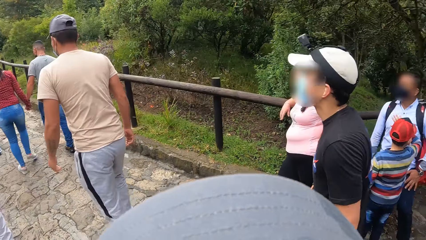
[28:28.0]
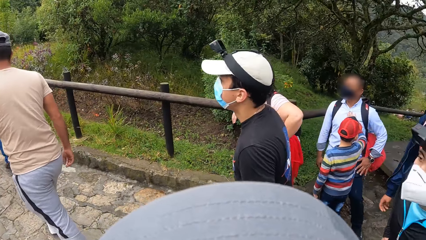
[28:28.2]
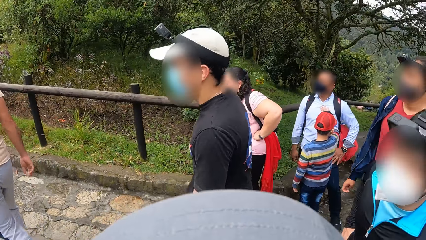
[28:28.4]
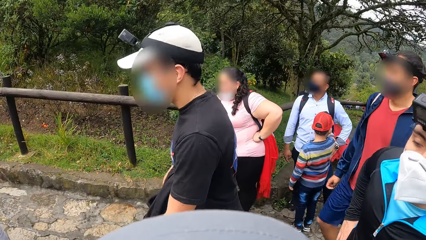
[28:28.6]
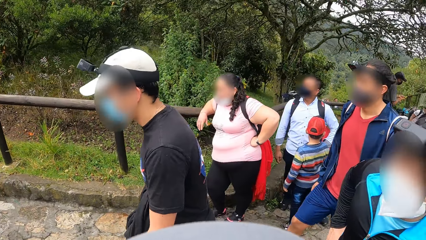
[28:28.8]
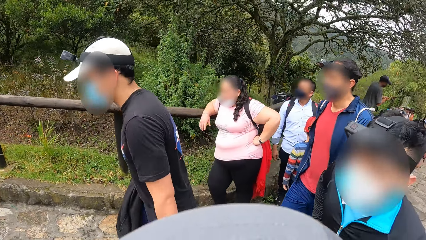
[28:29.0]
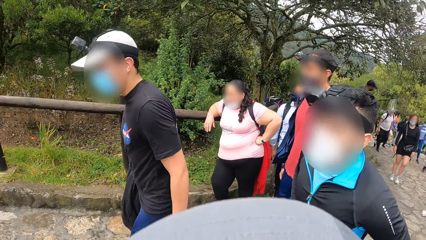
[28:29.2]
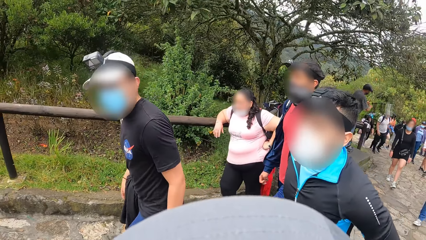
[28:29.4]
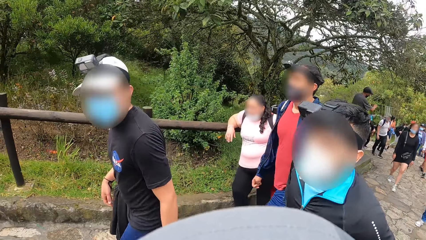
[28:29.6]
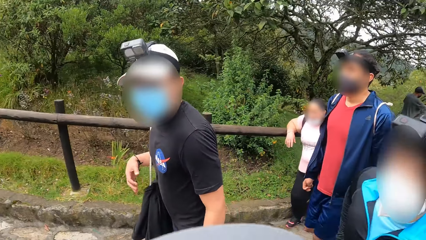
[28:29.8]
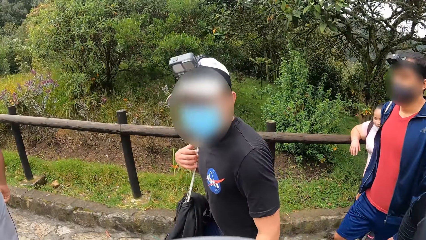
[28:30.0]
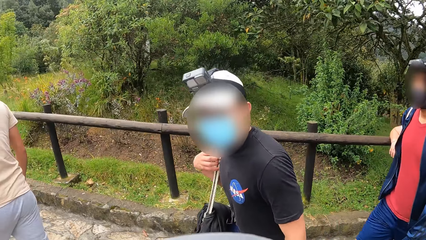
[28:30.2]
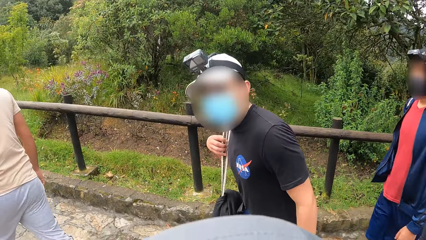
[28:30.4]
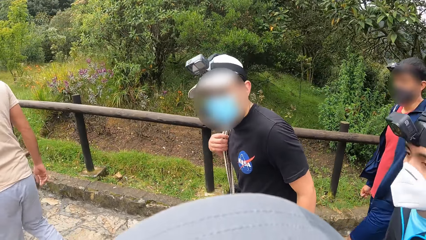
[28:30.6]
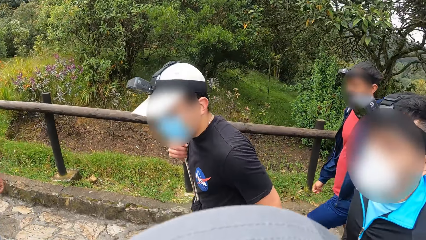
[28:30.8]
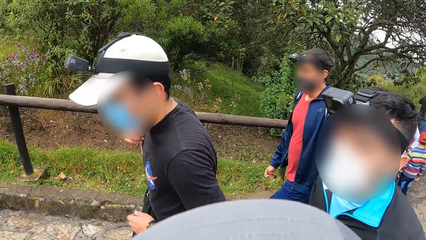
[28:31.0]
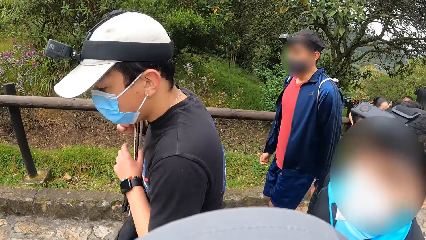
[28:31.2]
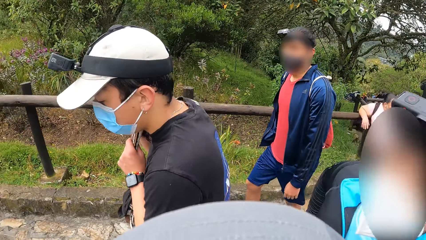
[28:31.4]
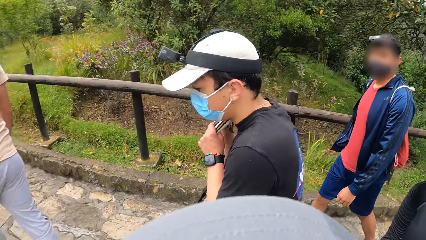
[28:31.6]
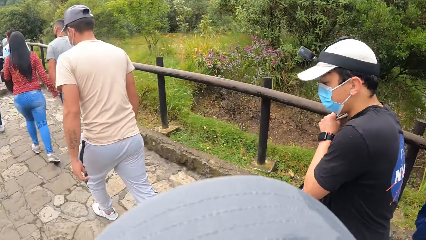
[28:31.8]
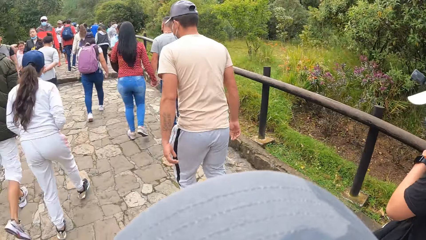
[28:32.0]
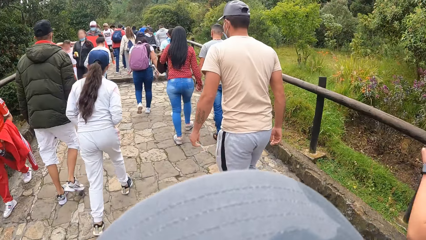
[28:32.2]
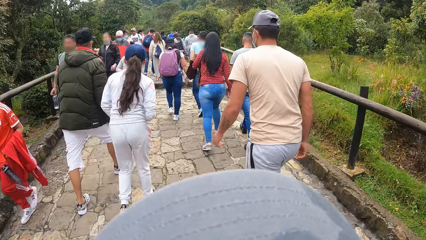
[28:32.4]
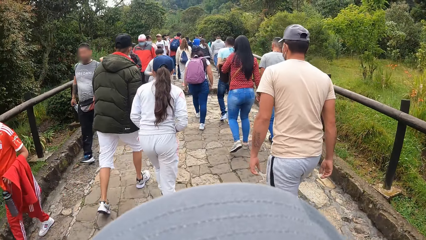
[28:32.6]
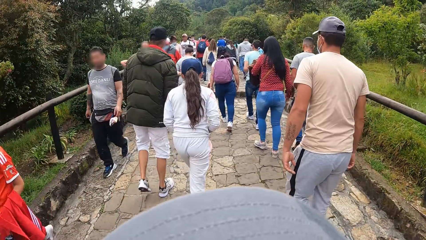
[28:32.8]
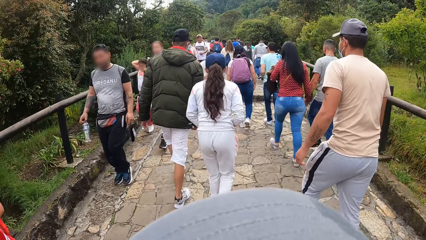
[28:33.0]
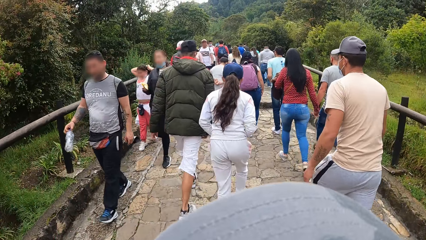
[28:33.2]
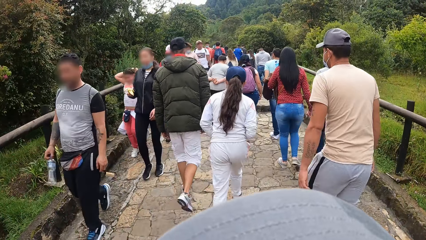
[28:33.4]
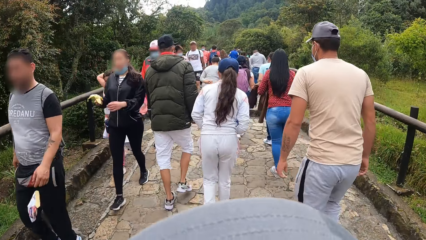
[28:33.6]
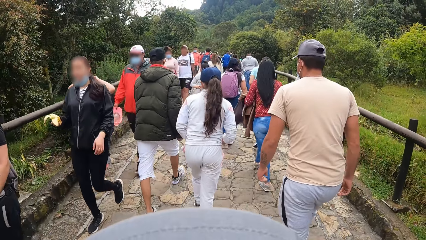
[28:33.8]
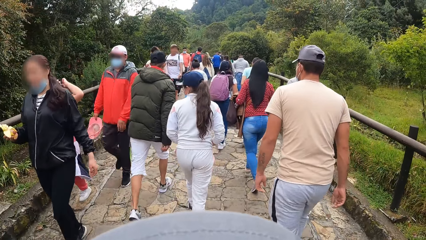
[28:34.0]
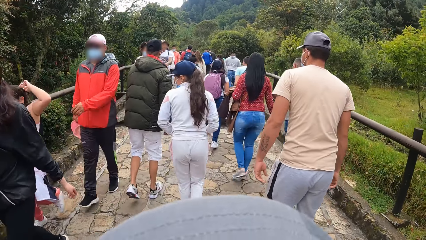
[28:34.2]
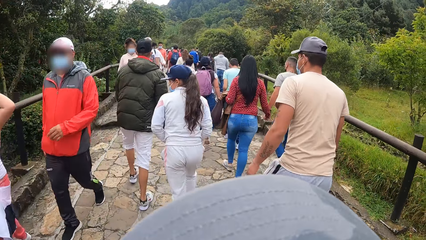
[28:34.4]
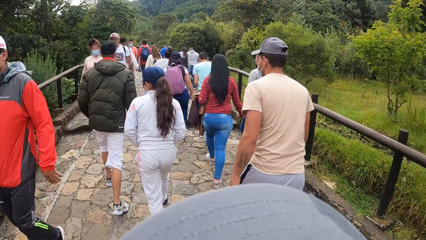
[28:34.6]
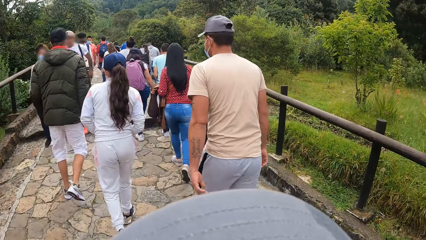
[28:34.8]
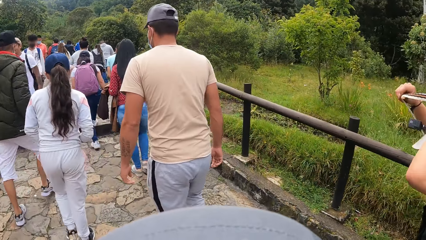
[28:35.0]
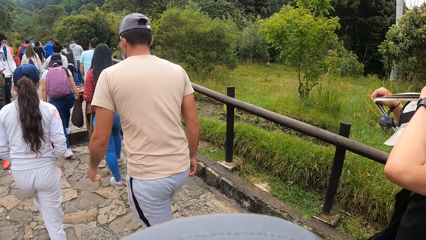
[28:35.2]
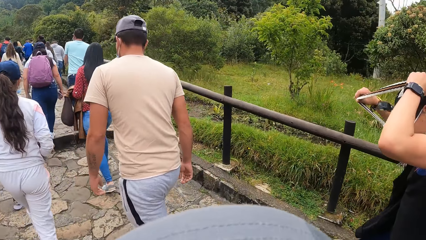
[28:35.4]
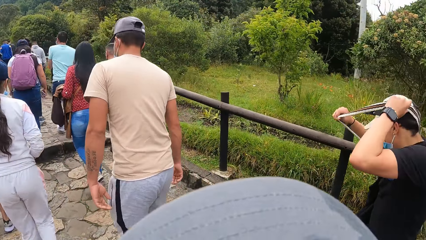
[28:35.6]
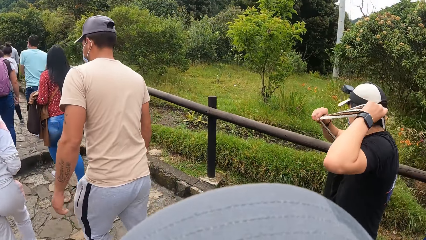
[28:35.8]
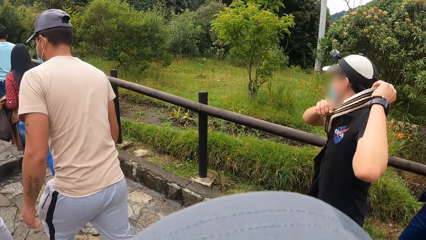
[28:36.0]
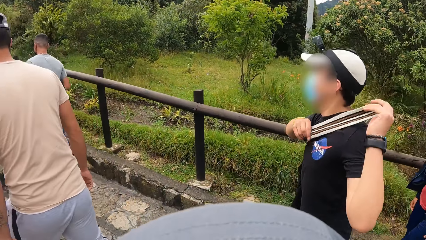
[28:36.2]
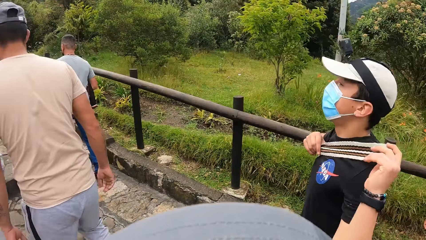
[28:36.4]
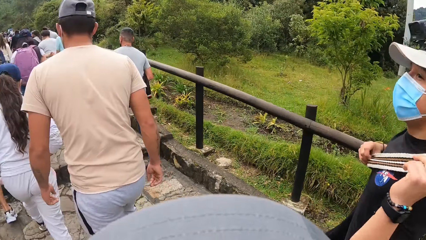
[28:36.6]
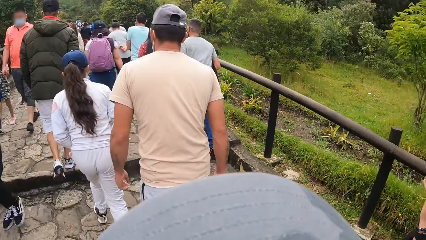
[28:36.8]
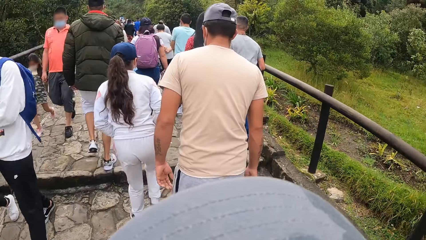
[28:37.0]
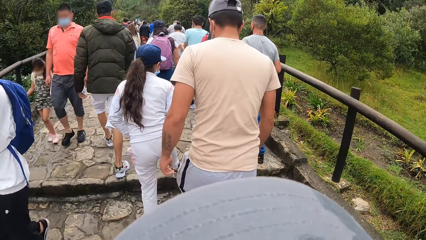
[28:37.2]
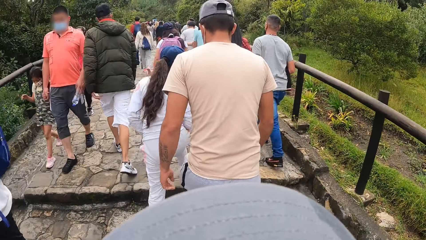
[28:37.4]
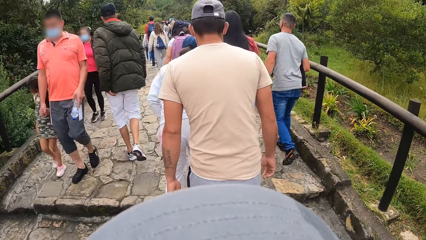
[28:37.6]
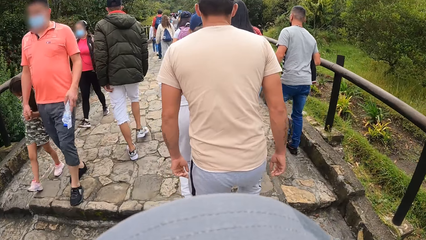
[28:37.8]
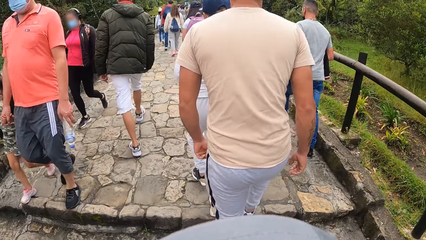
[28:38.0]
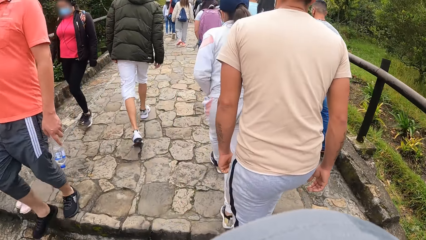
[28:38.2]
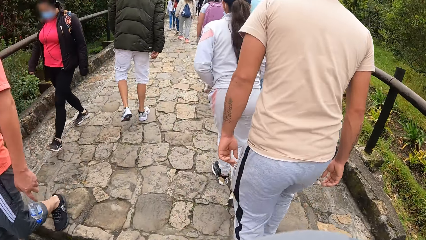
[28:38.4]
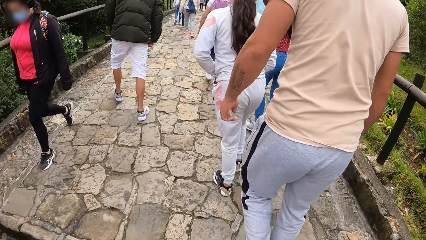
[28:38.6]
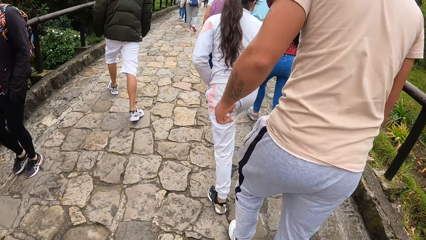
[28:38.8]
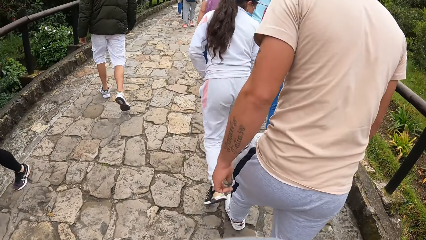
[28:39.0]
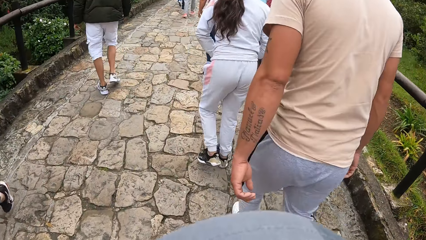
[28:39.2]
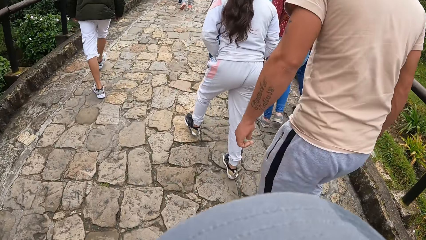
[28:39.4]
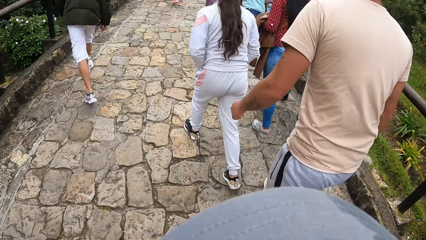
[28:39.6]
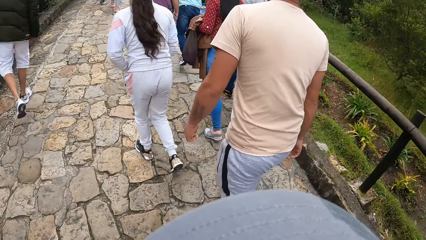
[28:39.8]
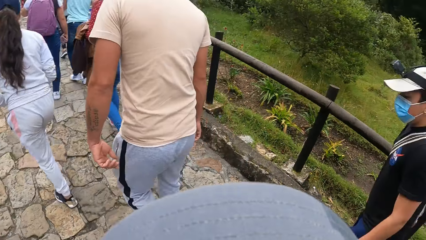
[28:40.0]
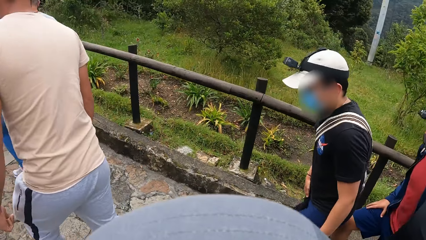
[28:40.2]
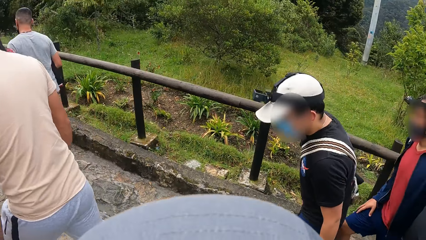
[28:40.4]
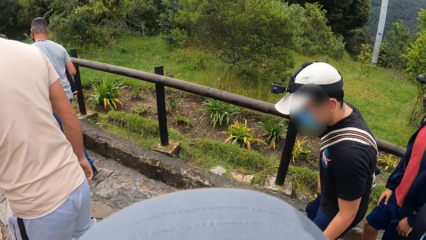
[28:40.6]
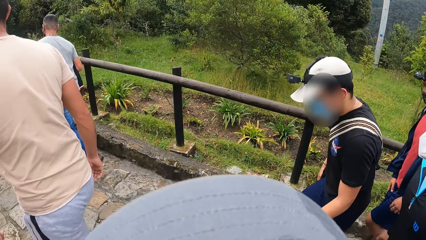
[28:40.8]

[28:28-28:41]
A man adjusts a bag on his right shoulder with his right hand. The camera wearer looks at the man. They walk along the walkway. The man puts the bag across his body with both hands.

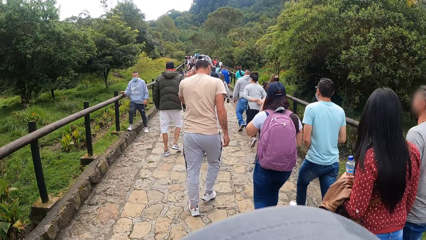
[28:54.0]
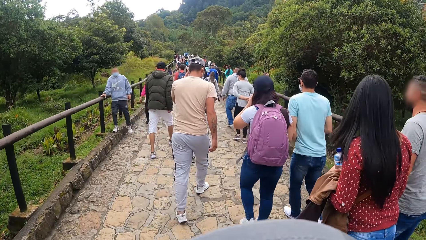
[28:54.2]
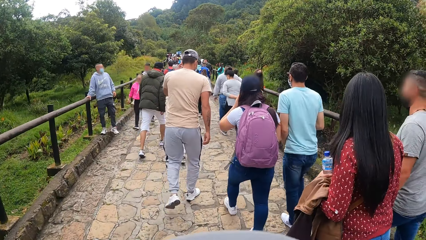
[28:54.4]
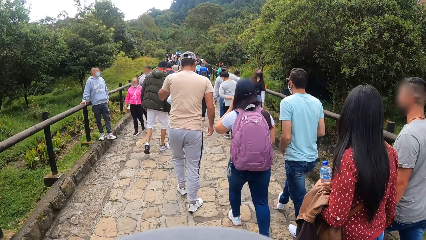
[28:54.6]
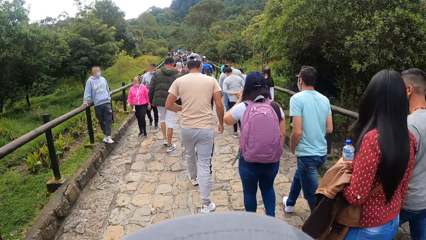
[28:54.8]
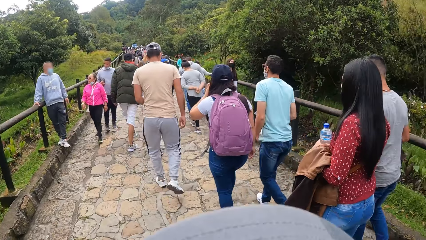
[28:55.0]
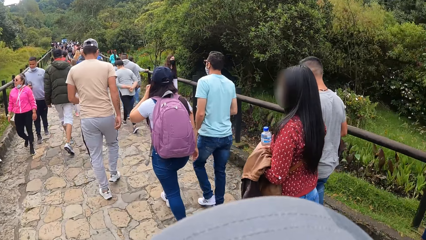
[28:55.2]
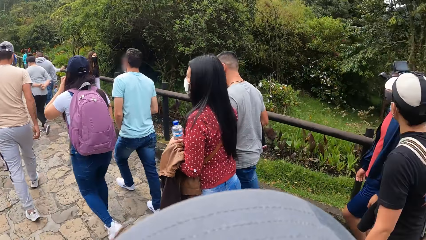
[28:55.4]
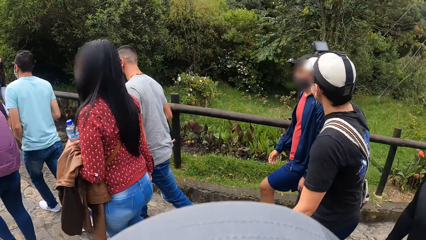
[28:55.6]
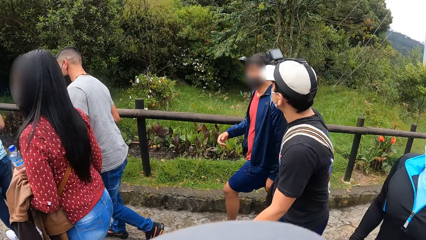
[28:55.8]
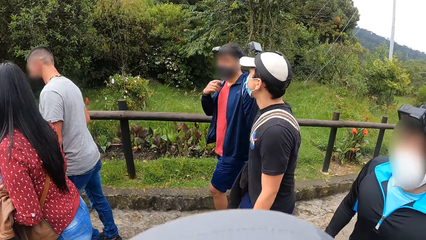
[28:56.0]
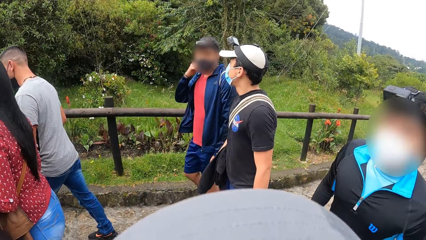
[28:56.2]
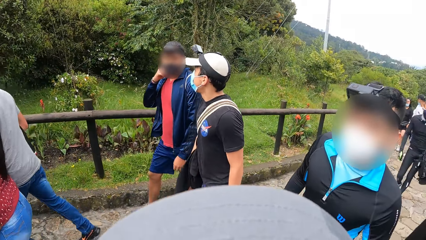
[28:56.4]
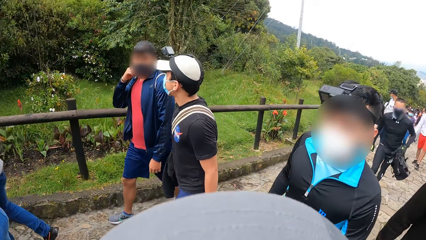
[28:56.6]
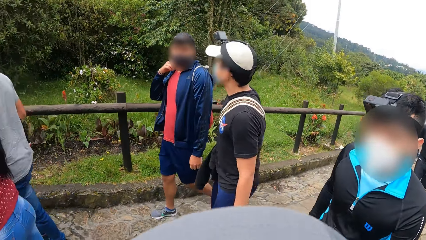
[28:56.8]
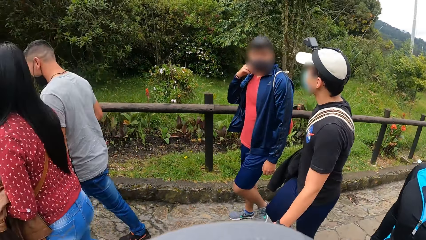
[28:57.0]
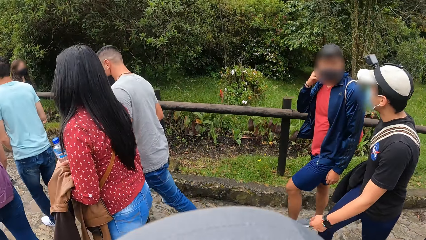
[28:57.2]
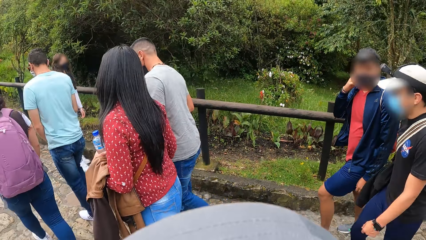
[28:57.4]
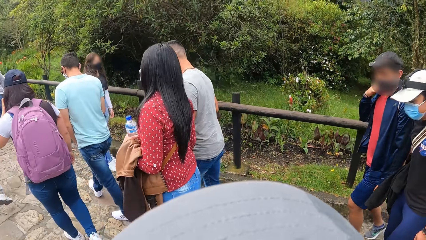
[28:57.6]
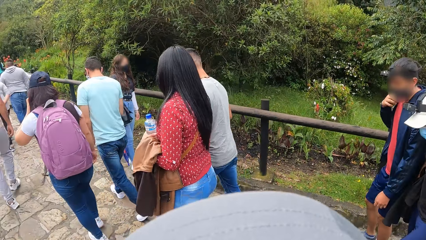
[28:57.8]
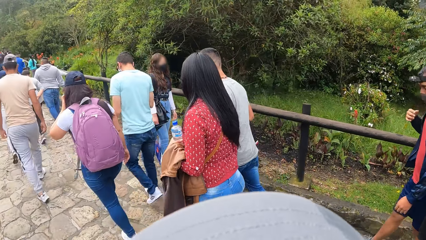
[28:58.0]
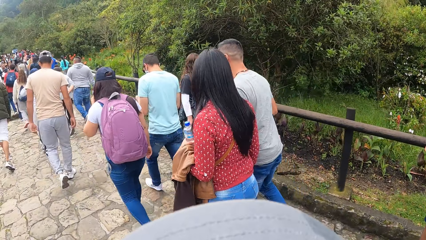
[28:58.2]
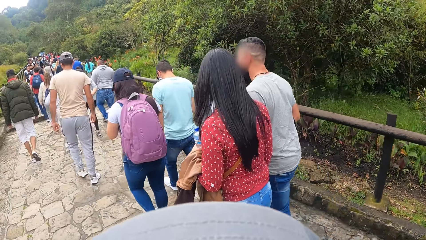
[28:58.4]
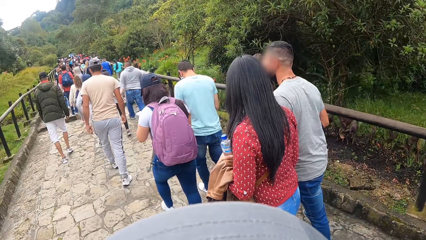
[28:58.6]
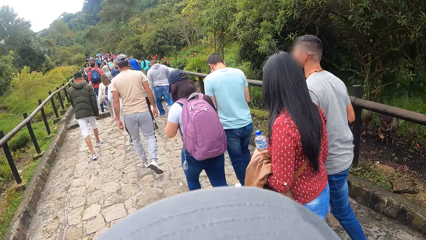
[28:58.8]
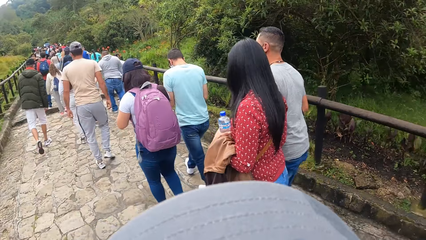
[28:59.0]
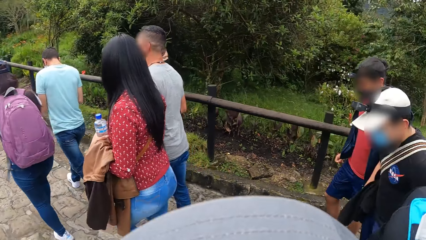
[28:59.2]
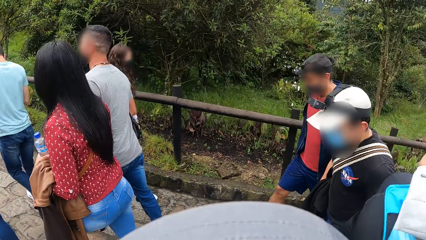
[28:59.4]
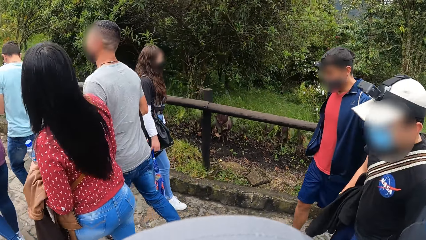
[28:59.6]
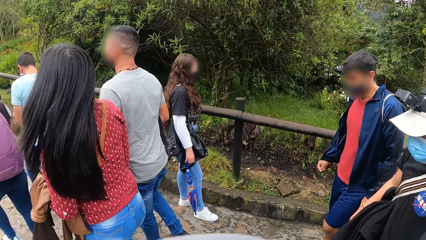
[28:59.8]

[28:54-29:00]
The man touches his face with his right hand.
